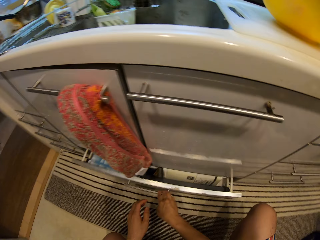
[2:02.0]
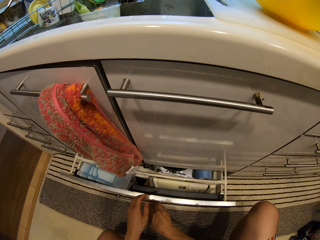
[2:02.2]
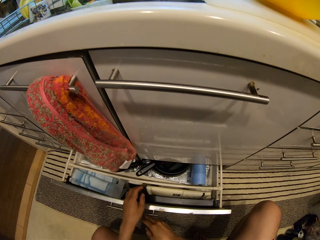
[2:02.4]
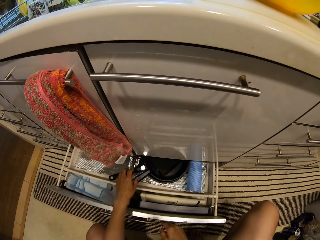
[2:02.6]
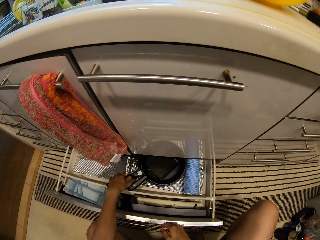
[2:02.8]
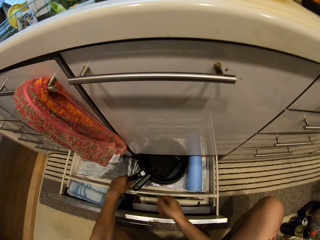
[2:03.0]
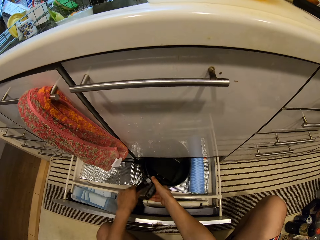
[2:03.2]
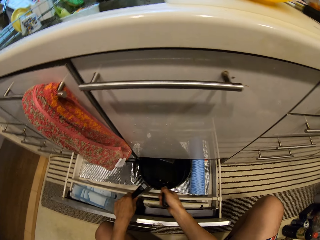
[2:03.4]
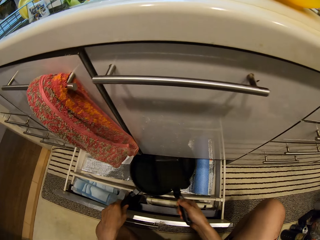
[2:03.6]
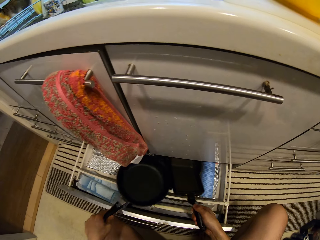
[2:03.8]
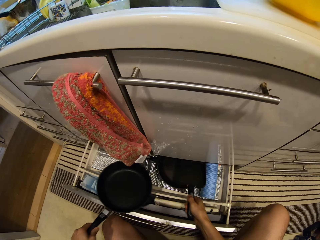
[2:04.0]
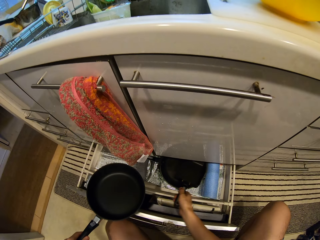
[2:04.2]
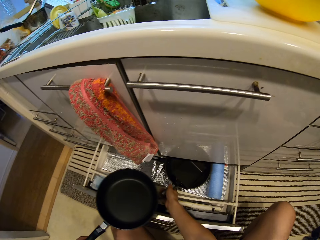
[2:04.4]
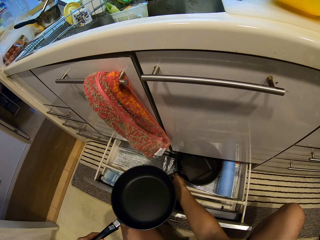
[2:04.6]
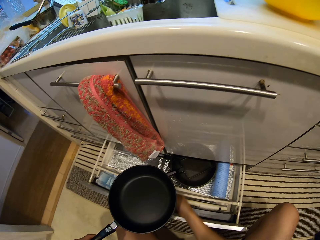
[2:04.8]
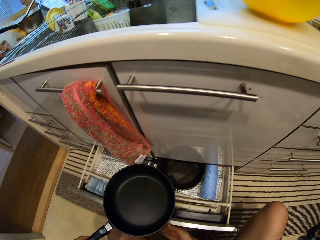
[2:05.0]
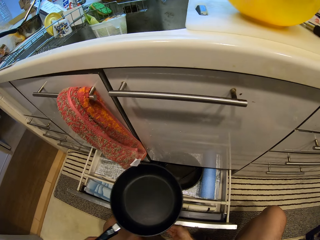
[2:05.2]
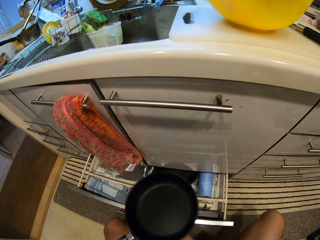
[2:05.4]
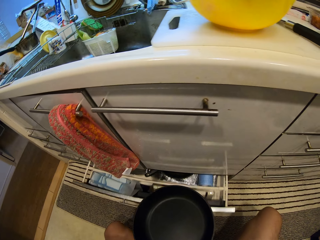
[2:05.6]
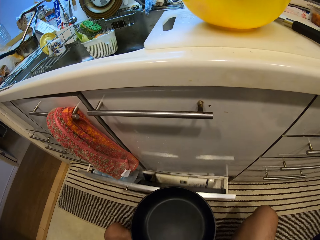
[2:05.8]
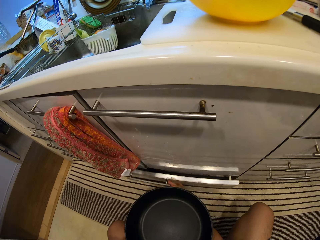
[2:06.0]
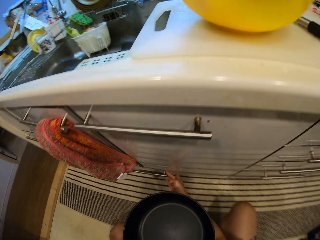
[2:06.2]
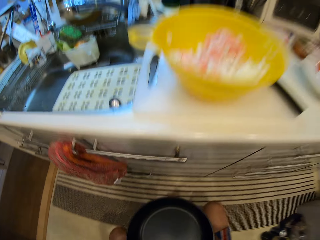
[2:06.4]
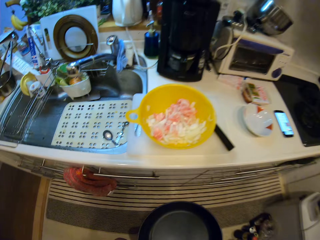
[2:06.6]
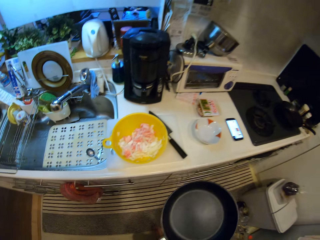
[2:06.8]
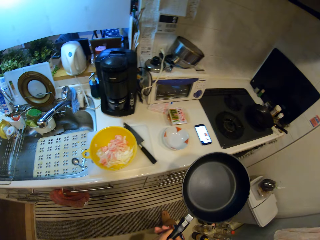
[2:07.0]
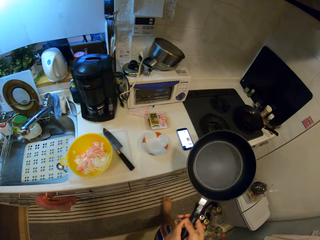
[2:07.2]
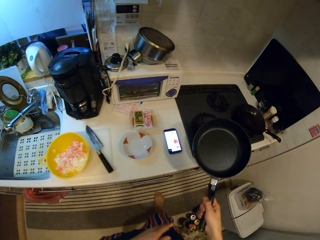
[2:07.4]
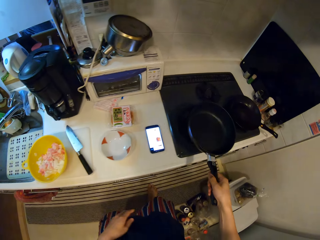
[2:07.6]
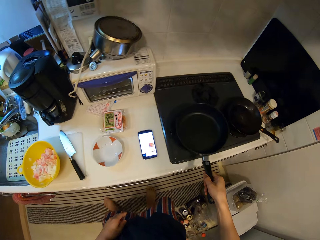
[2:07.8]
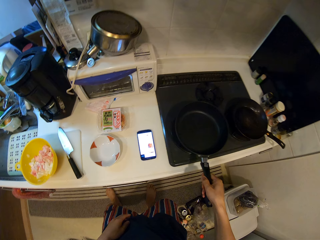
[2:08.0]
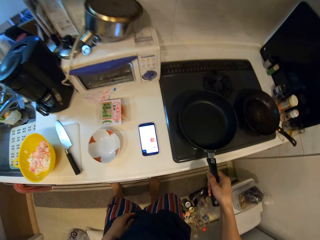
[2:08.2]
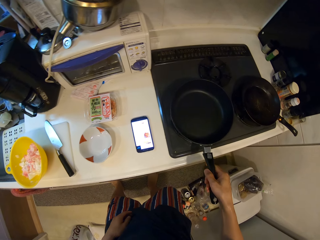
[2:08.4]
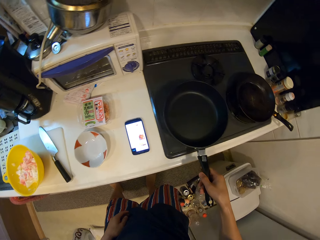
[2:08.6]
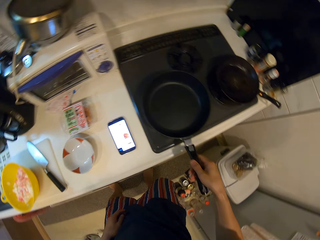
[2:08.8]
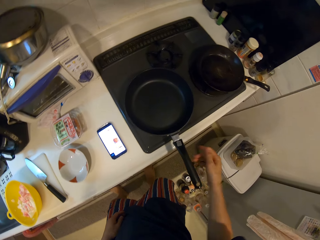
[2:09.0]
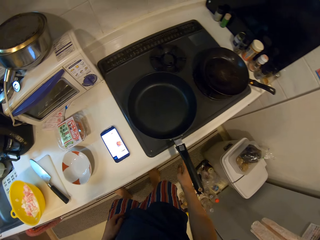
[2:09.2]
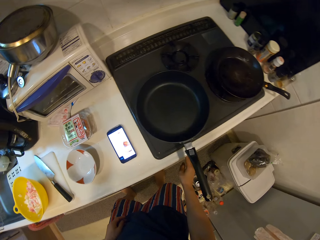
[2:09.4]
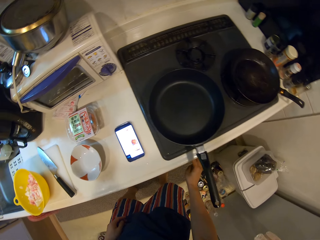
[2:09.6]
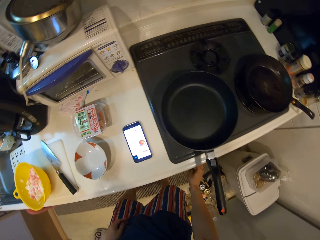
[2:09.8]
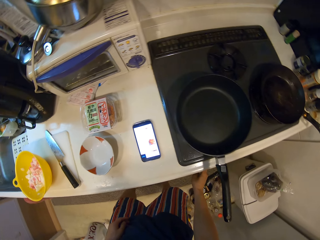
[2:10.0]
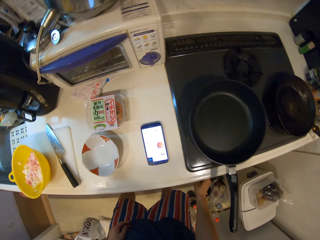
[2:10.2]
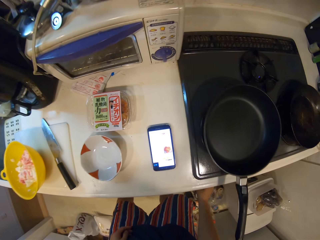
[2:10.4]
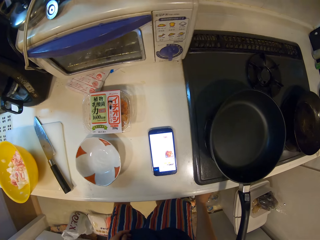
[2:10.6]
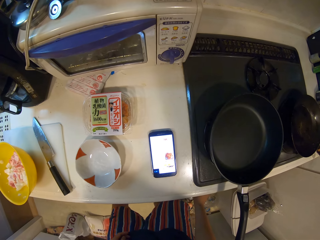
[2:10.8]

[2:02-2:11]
The camera wearer pulls the drawer. They remove the pan from the drawer. They push the drawer in. They put the pan on the burner. They turn on the burner of the cooker. They regulate the heat.

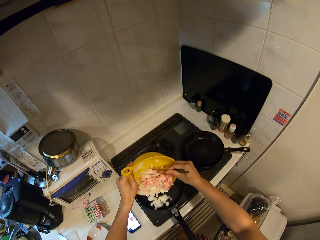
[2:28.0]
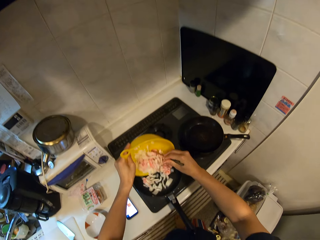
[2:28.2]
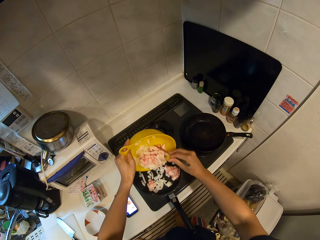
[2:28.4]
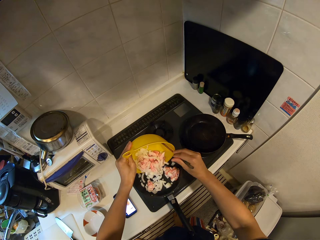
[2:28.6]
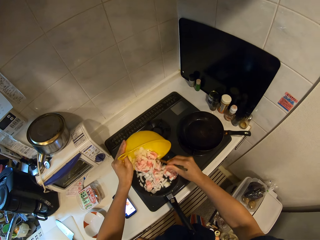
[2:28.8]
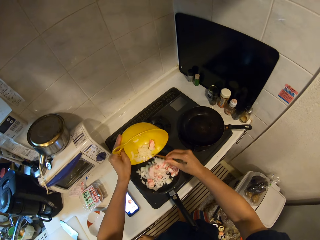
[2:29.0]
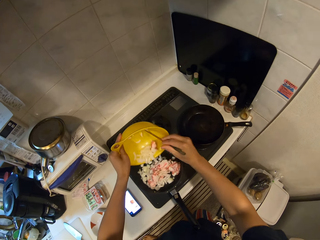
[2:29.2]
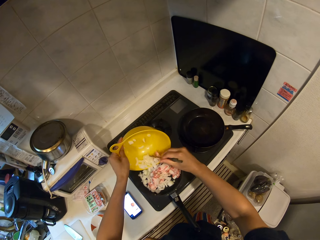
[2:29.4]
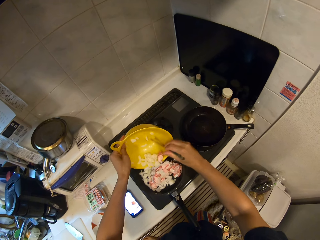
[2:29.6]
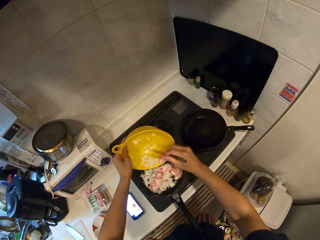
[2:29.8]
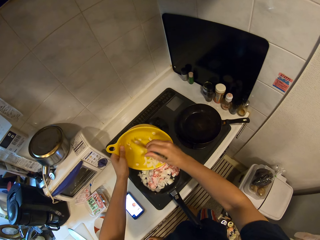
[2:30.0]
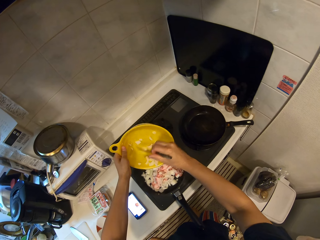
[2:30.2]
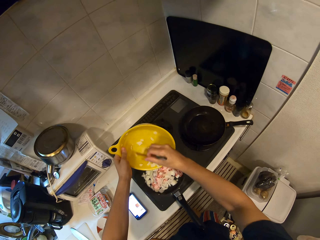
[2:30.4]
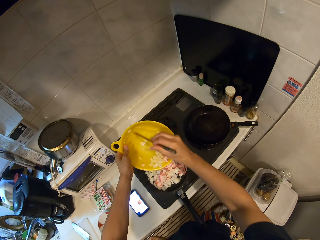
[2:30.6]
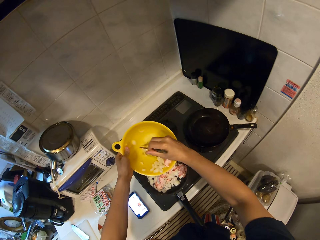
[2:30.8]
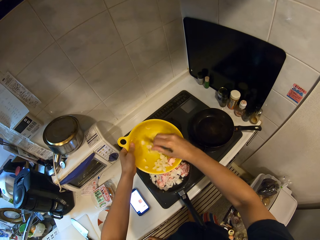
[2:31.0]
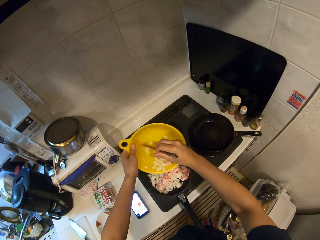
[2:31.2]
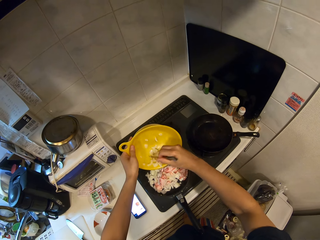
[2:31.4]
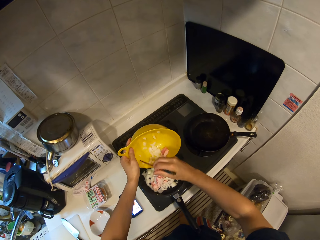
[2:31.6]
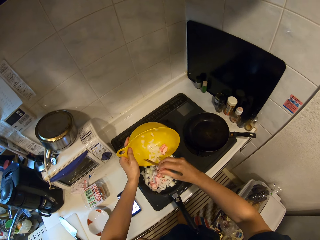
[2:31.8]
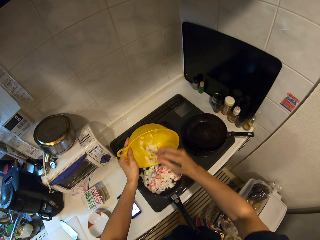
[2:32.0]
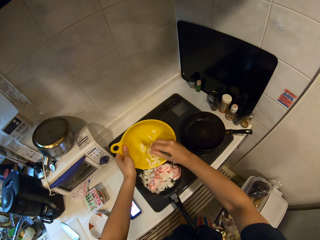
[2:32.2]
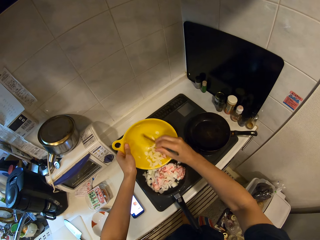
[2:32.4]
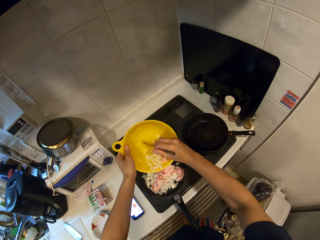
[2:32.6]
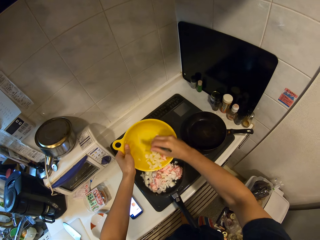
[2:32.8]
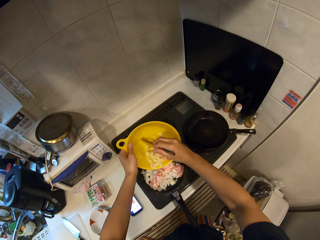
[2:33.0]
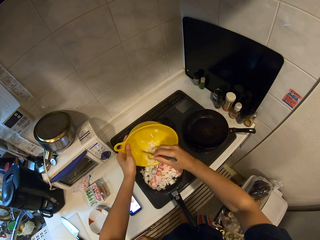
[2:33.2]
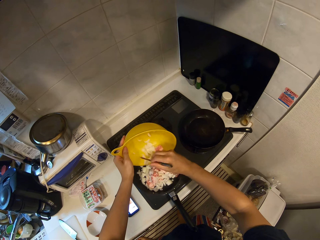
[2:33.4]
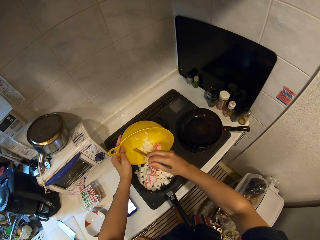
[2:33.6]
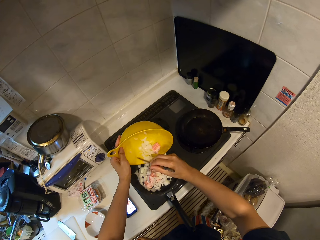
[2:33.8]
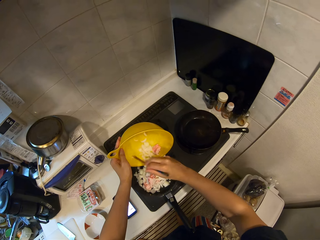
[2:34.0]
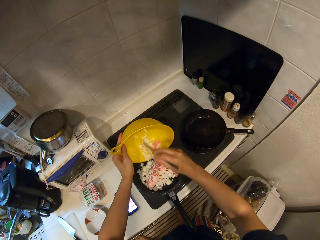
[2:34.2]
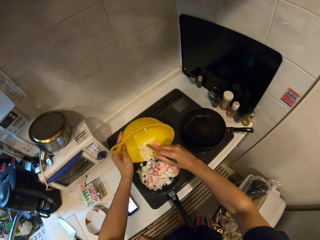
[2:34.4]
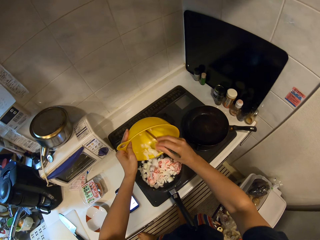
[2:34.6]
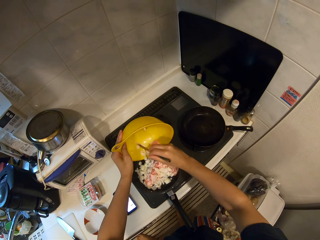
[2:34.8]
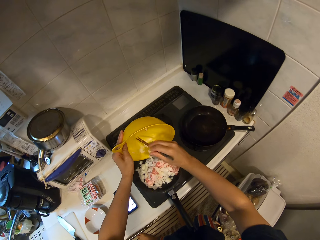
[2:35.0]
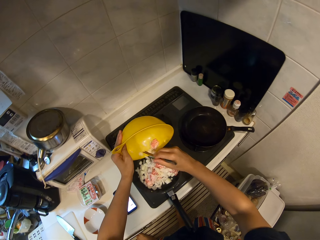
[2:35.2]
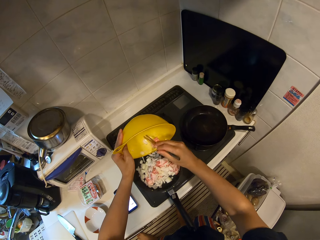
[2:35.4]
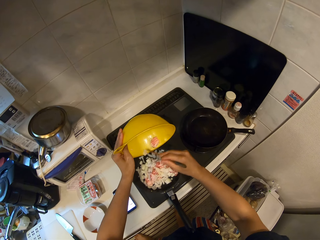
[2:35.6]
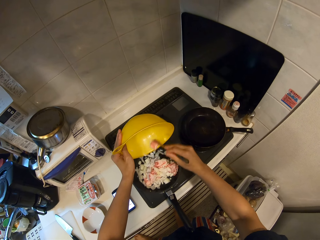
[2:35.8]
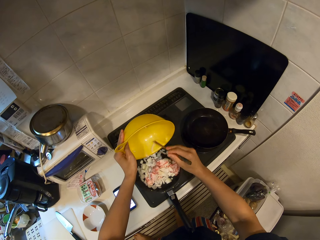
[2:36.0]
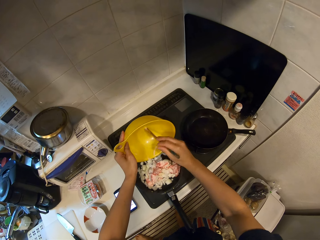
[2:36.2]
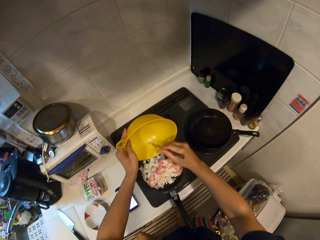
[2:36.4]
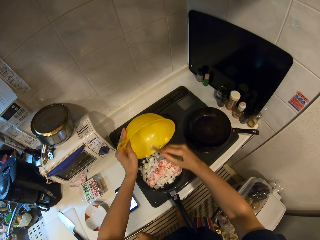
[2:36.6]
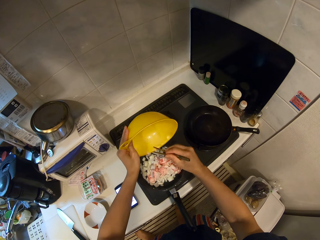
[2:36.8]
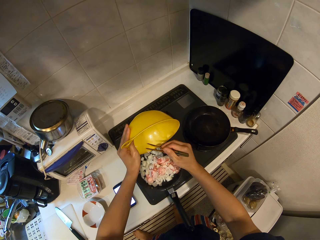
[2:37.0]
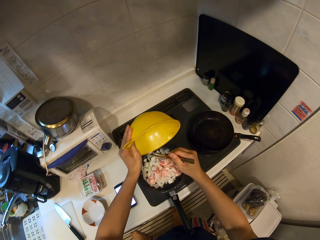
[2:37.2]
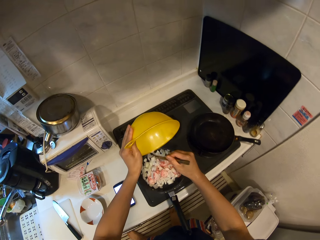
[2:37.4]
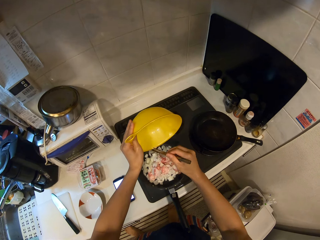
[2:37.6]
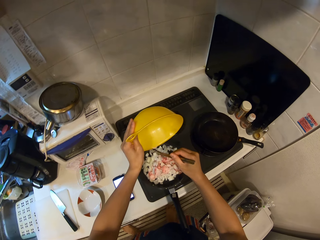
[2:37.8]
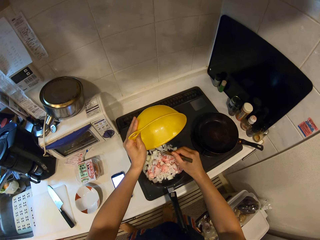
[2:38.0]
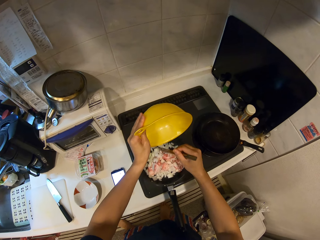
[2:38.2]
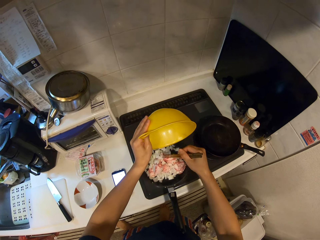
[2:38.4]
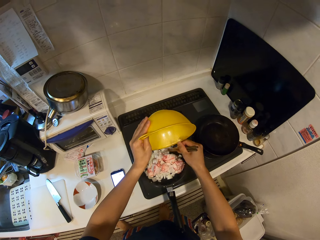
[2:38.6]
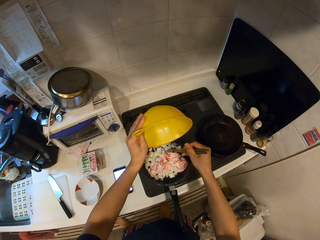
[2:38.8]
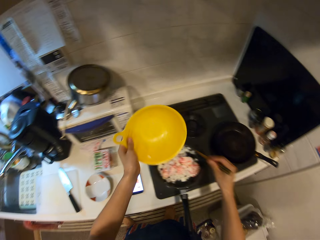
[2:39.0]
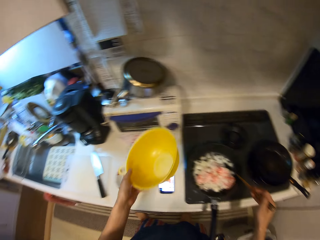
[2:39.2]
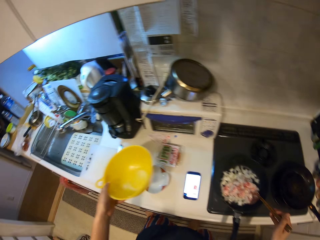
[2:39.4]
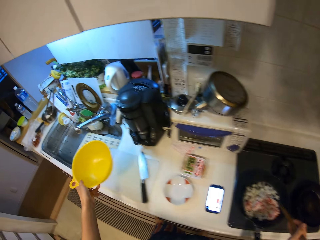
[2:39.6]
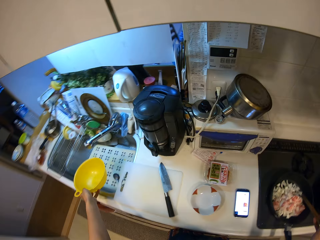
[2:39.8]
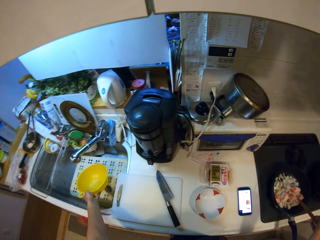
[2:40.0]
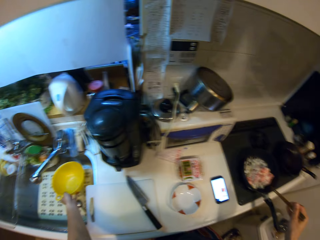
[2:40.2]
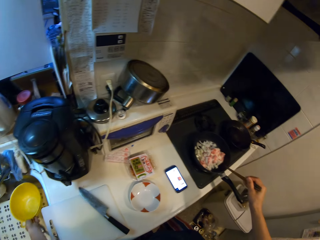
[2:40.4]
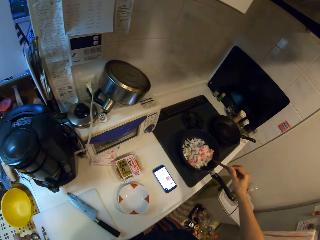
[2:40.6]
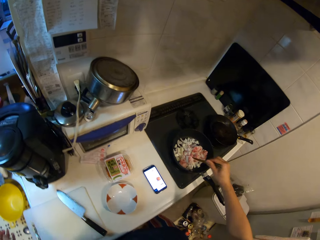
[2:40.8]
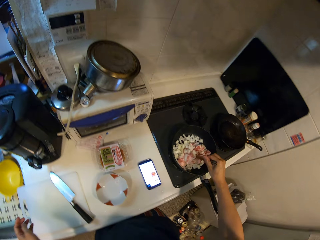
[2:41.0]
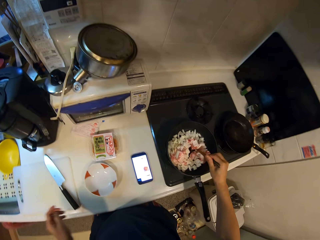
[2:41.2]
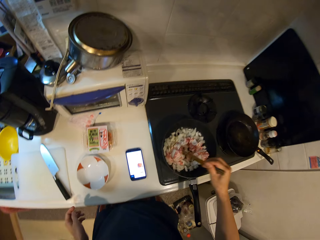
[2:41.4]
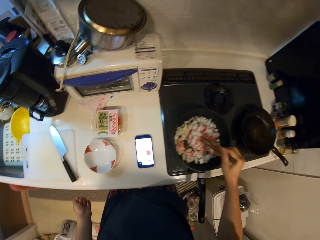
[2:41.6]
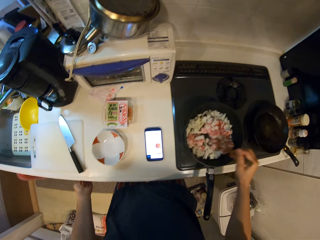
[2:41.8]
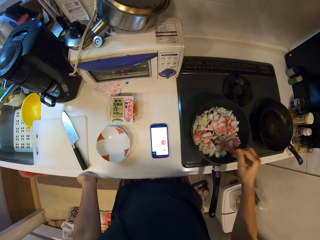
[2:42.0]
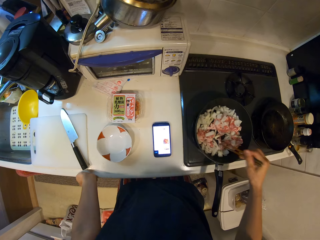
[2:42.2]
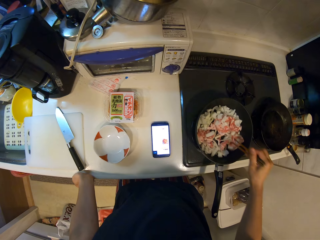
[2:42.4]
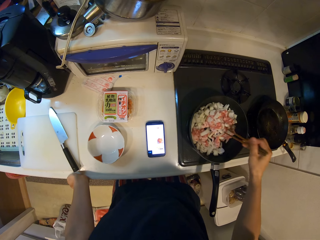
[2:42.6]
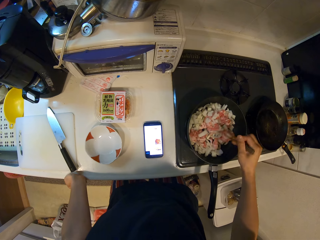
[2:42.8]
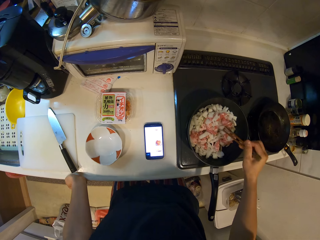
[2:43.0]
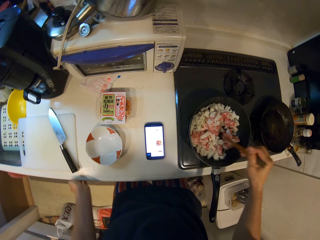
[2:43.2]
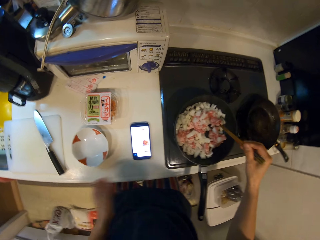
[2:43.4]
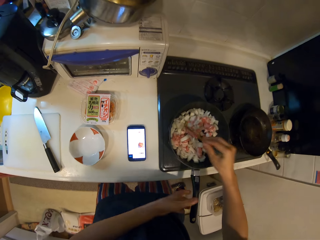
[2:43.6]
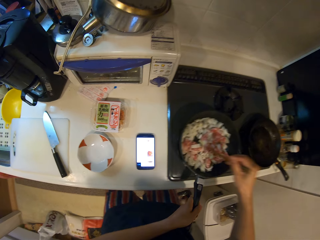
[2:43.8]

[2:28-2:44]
The camera wearer places something in the pan. They put the bowl in the sink. They stir food with chopsticks. They hold the counter with the left hand.
